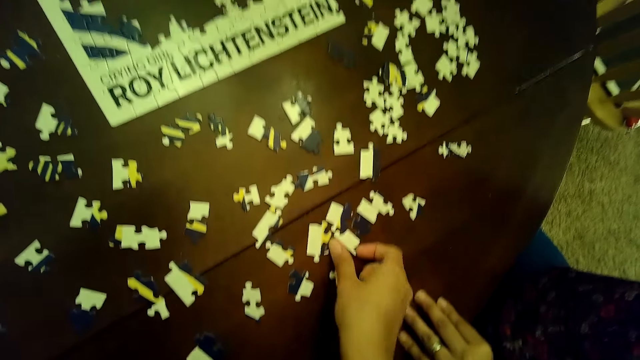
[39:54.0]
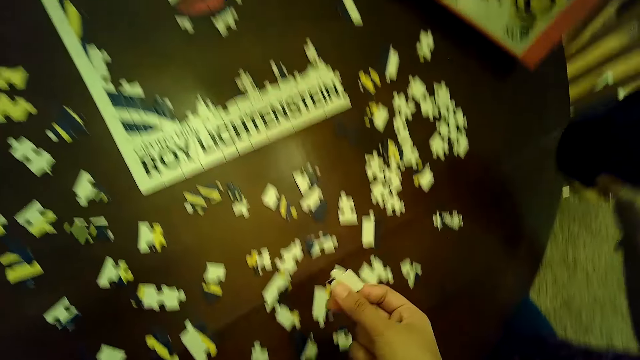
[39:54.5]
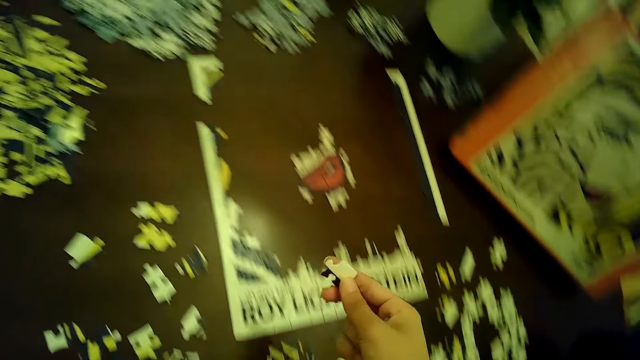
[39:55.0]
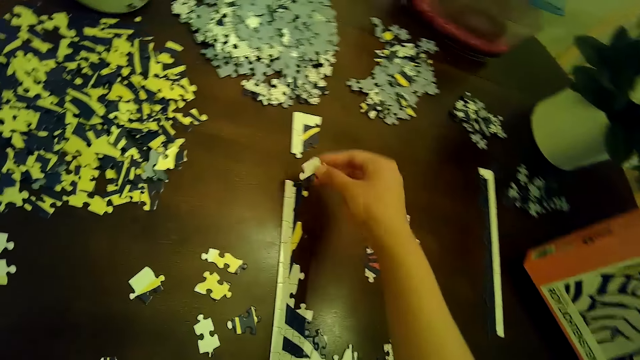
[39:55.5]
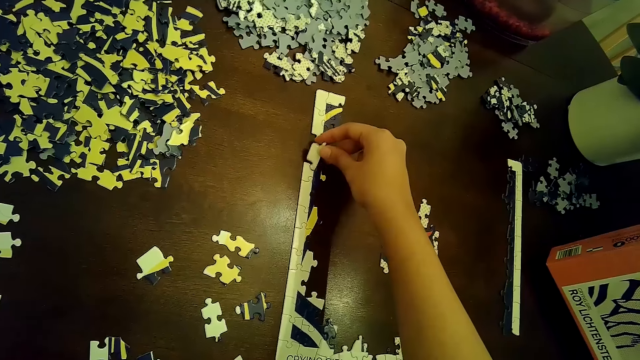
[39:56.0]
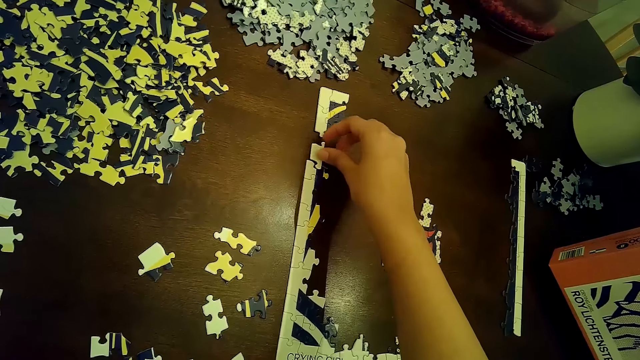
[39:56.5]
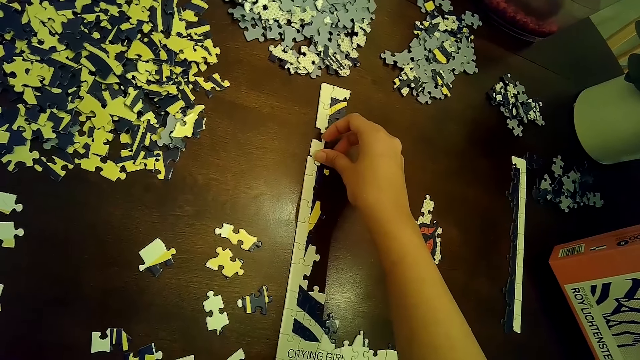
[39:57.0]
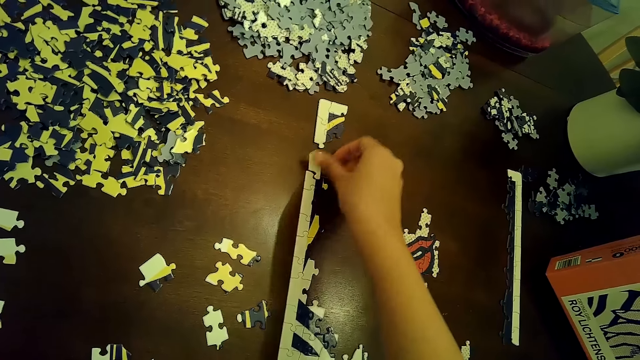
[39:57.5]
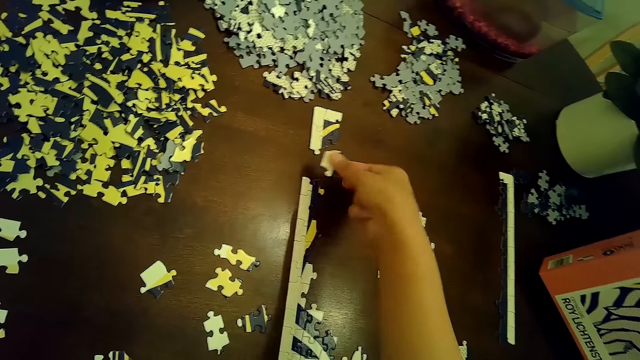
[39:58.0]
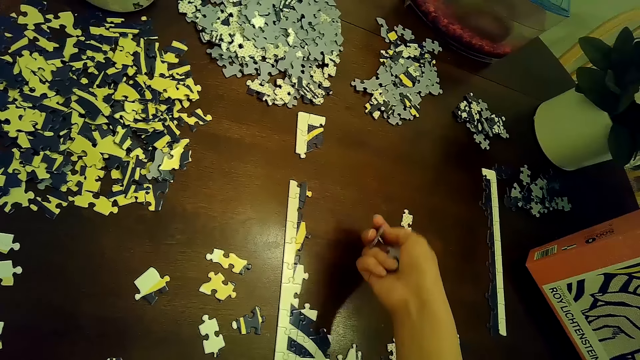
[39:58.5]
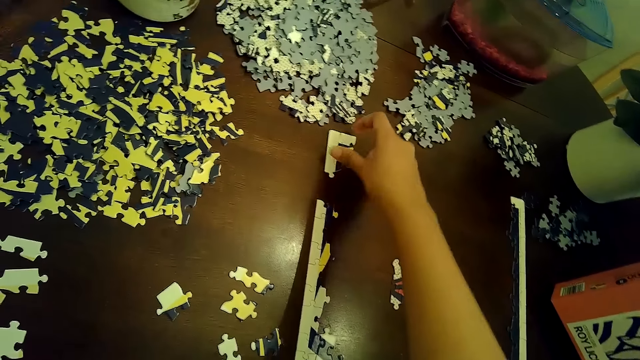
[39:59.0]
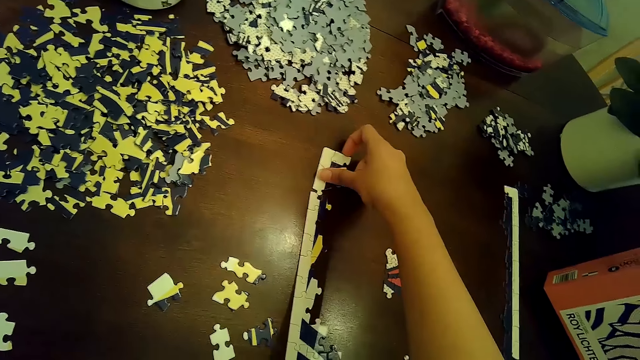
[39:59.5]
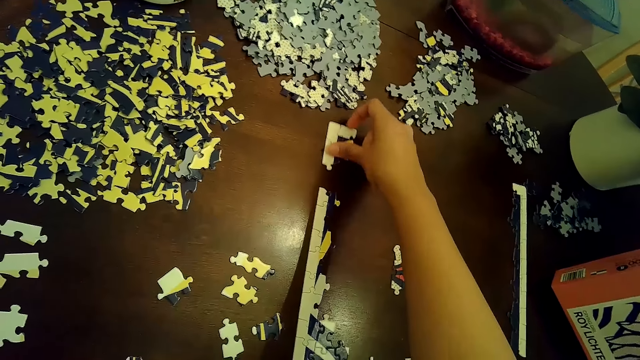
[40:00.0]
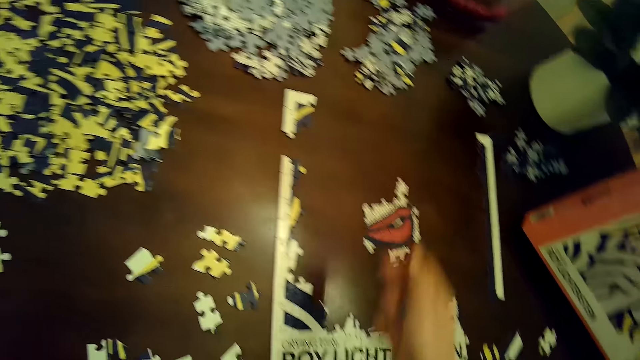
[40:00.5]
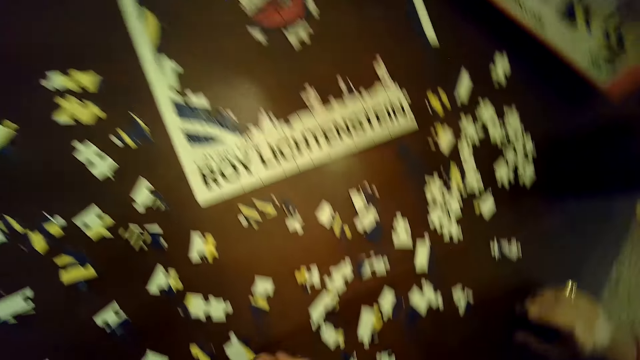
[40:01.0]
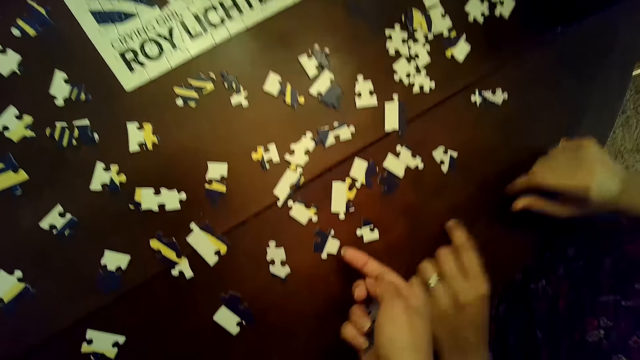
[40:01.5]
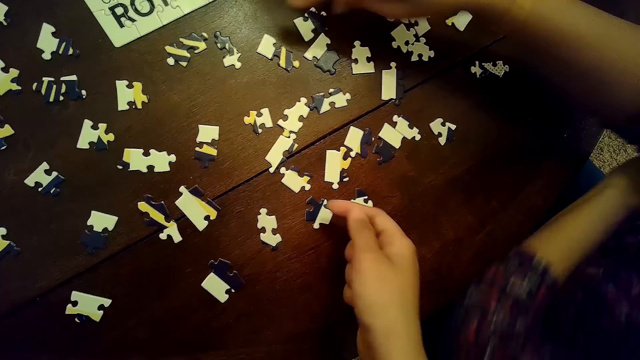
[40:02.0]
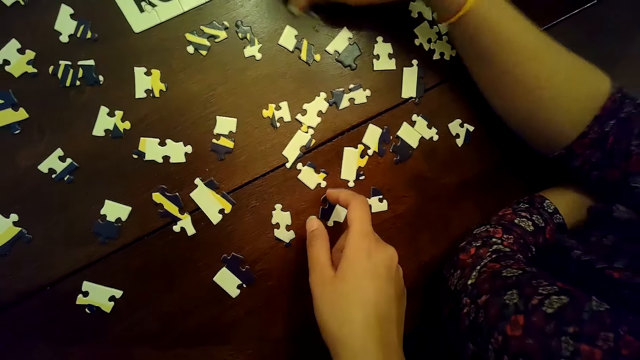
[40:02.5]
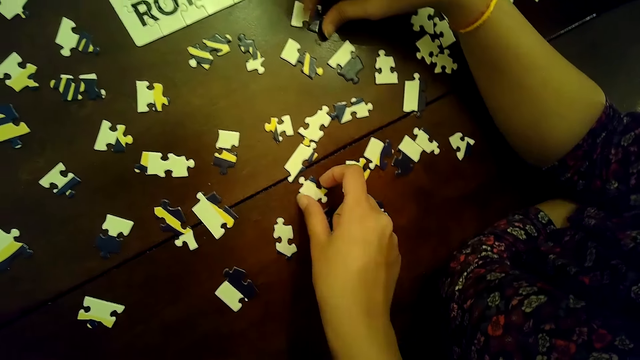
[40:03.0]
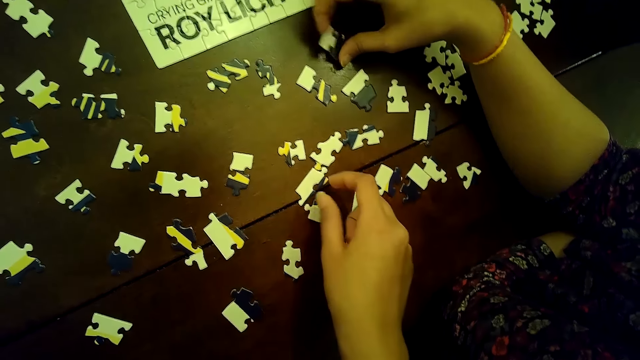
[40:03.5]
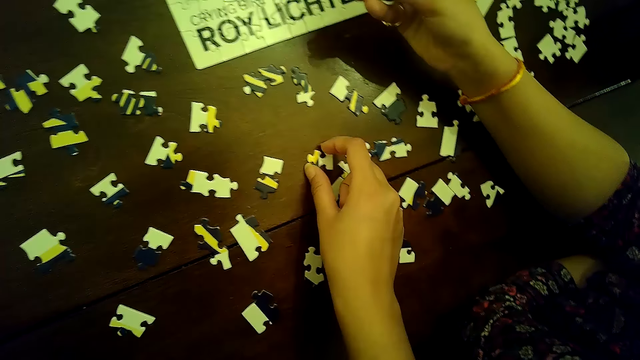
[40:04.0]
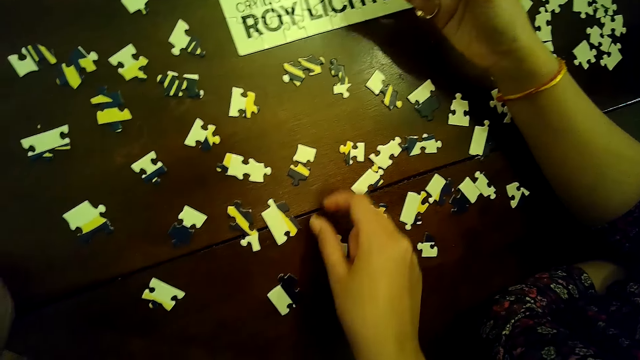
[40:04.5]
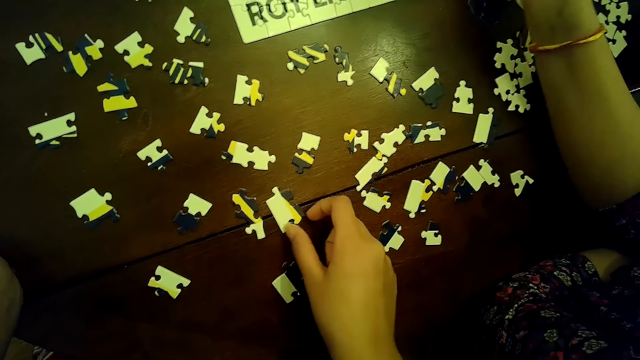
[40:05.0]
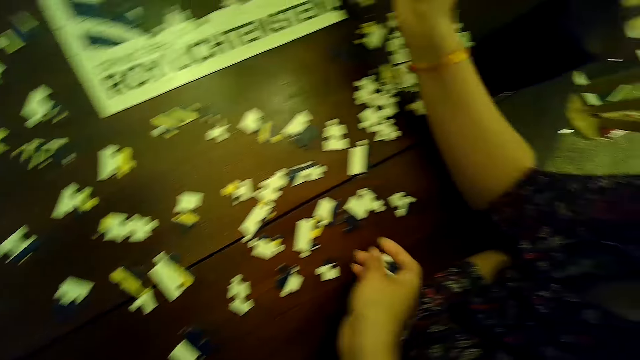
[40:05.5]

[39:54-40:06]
The camera wearer picks up the puzzle pieces. A woman picks a puzzle piece from the table with her right hand. The camera wearer places the puzzle piece on the puzzle with her right hand. She removes the puzzle piece from the puzzle with her right hand. She moves a part of the puzzle with her right hand. The woman picks a puzzle piece from the table with her right hand. The camera wearer rotates a puzzle piece with her right hand.

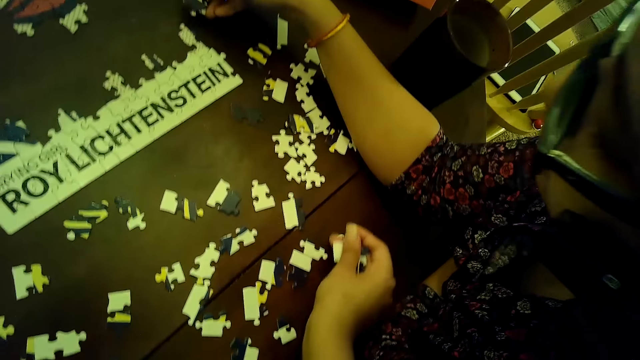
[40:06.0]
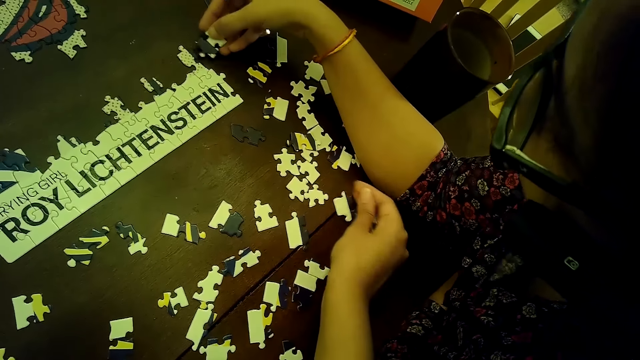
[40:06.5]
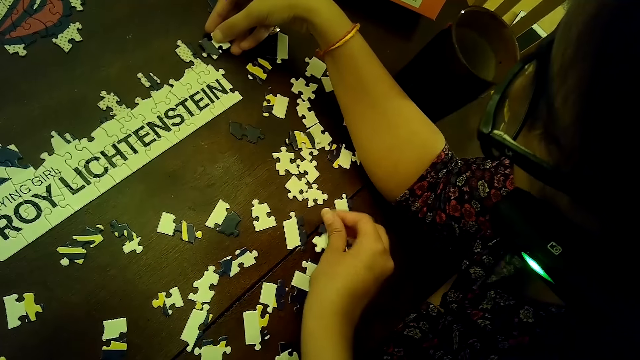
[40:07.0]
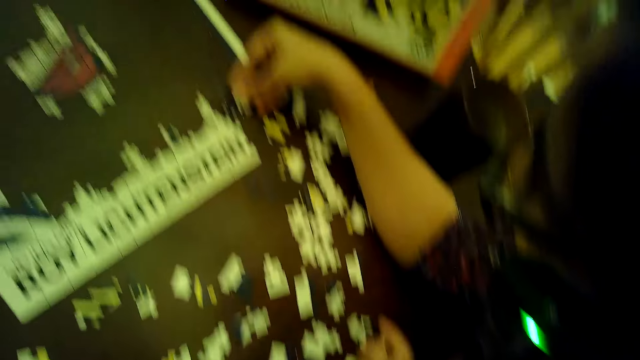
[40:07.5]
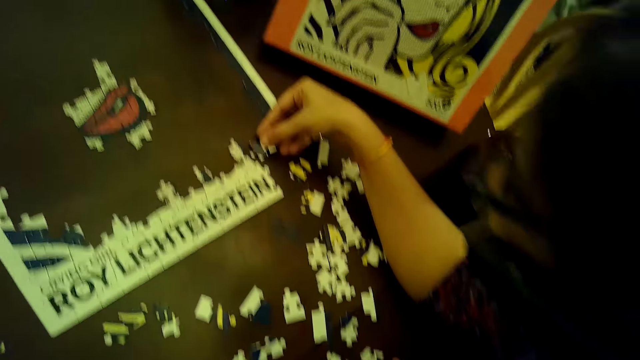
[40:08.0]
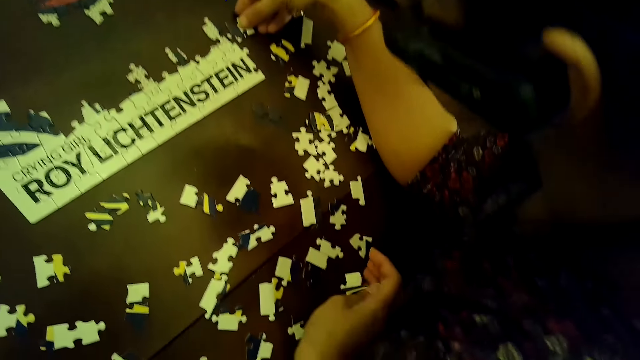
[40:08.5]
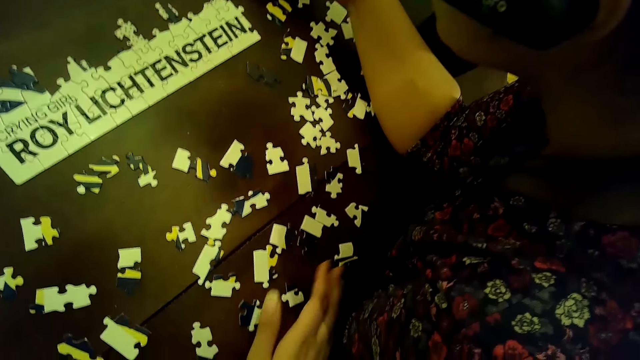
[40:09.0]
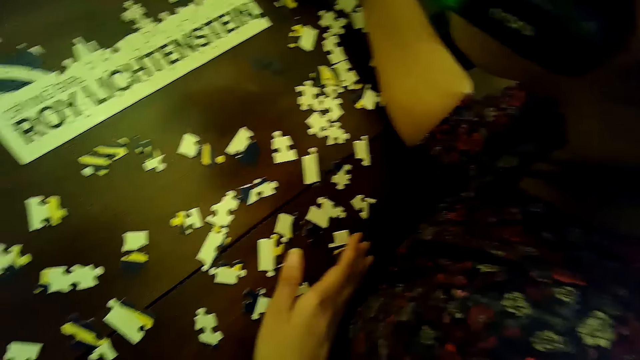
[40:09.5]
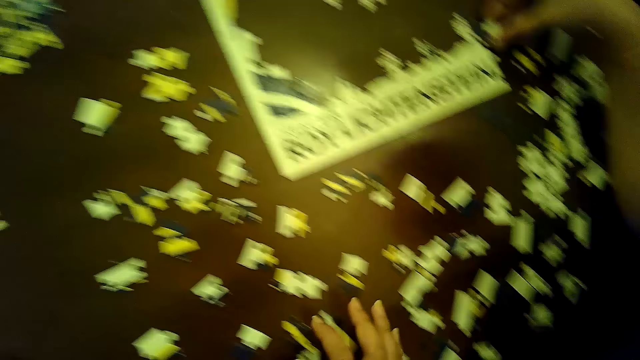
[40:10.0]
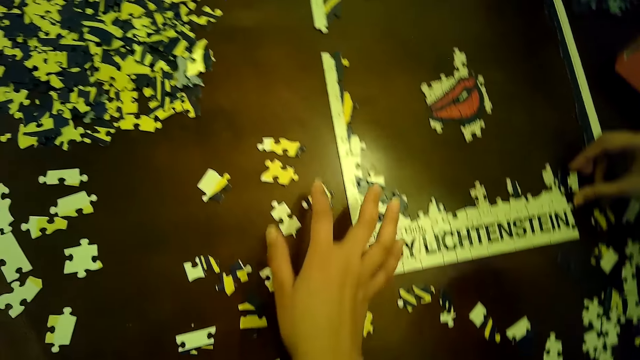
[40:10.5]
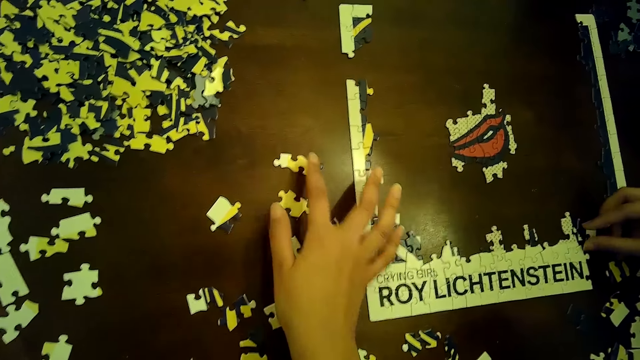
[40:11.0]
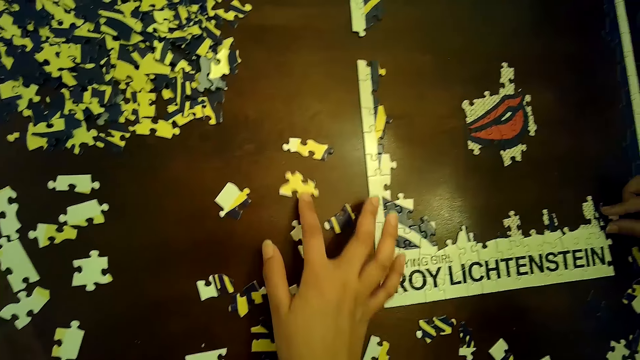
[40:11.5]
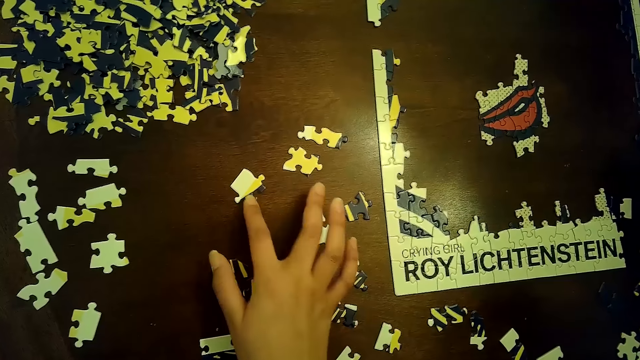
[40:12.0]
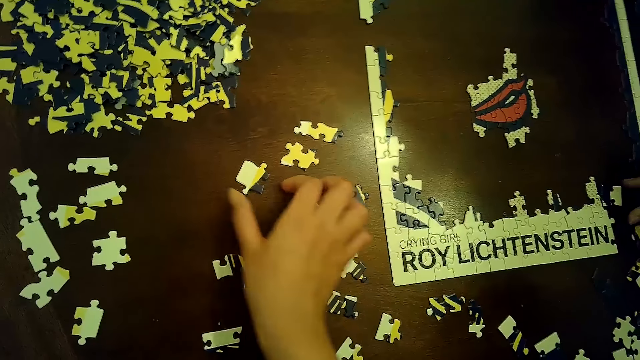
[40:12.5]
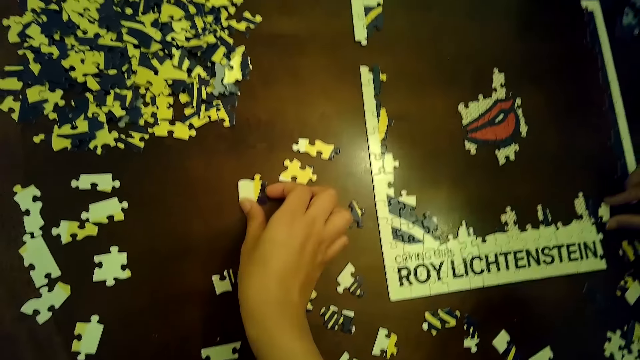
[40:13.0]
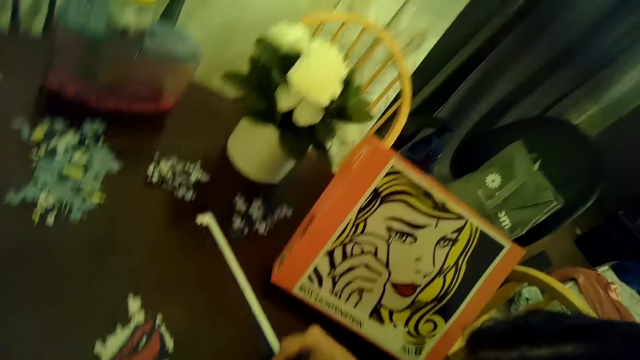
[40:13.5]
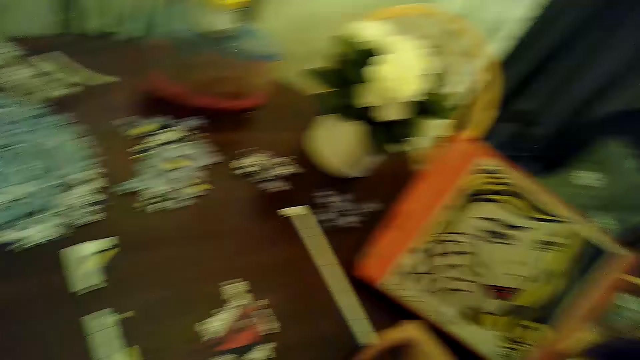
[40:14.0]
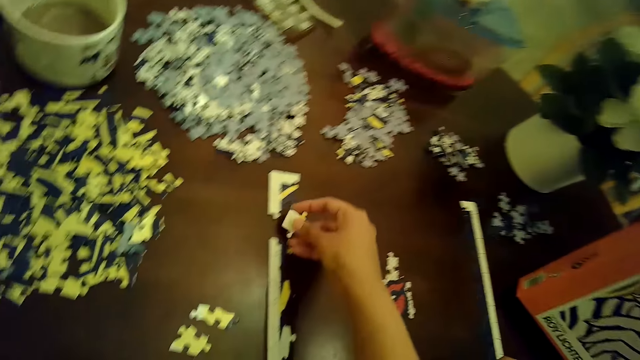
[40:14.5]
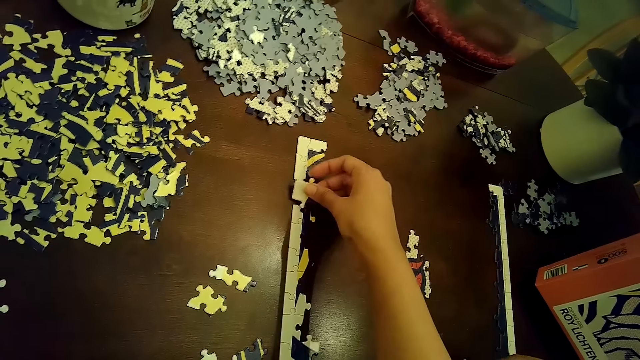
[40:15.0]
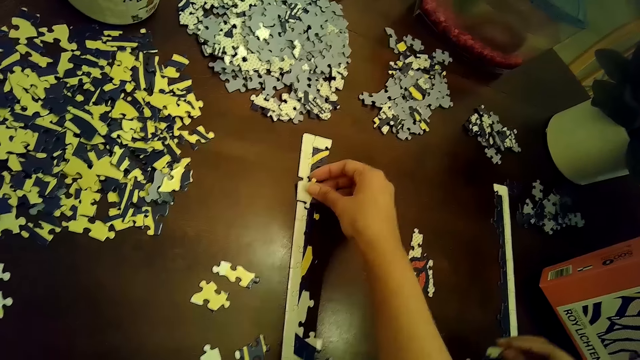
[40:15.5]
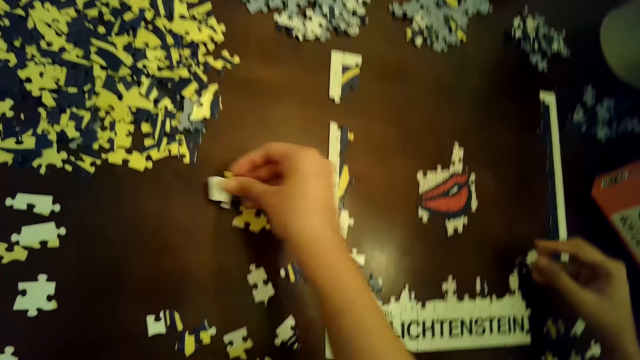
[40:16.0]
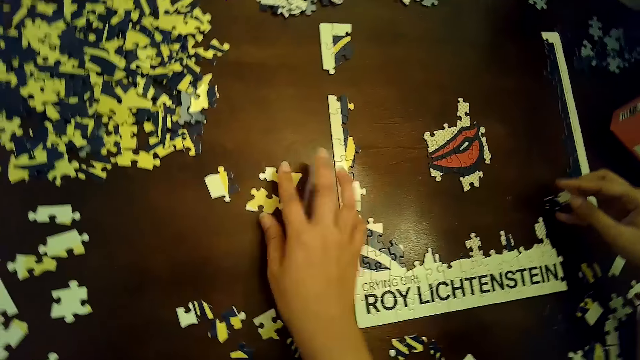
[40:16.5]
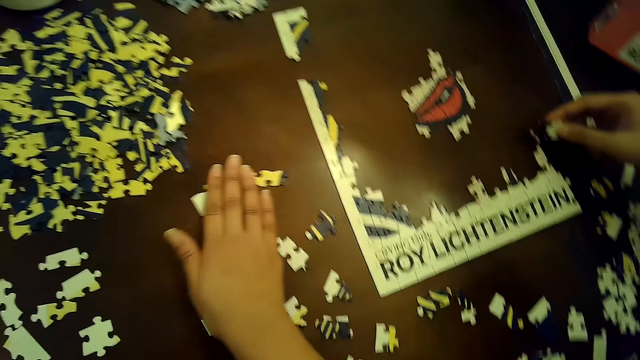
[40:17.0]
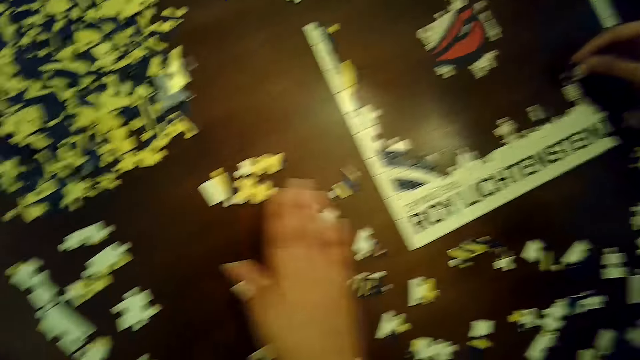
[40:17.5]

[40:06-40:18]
The camera wearer places a puzzle piece on the table with her right hand. She places a puzzle piece on the table again. She drops the puzzle pieces. She places a puzzle piece on the table with her right hand. She moves puzzle pieces with her right hand. A woman places the puzzle piece on the puzzle with her right hand. The camera wearer moves a puzzle piece with her right hand repeatedly. She picks the puzzle piece with her right hand. She stares at the table. She places the puzzle piece on the puzzle with her right hand. The woman picks a puzzle piece from the table with her right hand. The camera wearer places the puzzle piece on the table with her right hand. She moves puzzle pieces with her right hand.
